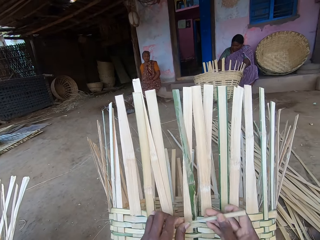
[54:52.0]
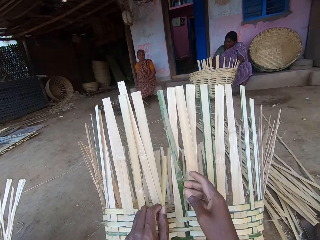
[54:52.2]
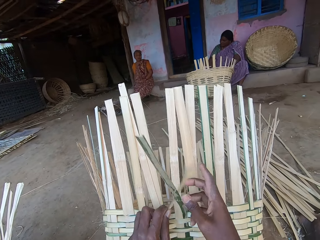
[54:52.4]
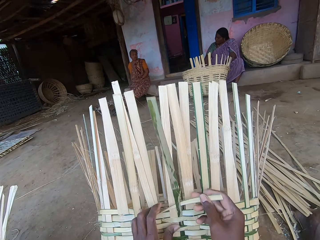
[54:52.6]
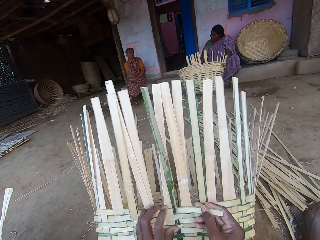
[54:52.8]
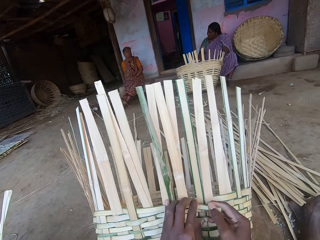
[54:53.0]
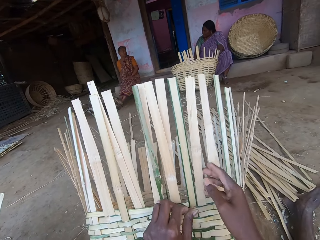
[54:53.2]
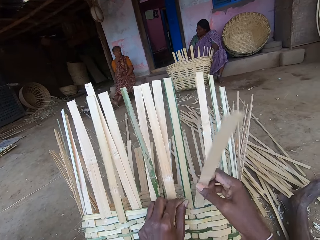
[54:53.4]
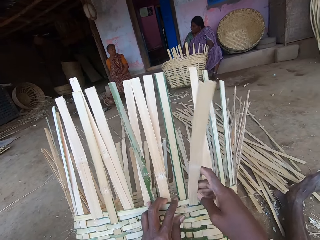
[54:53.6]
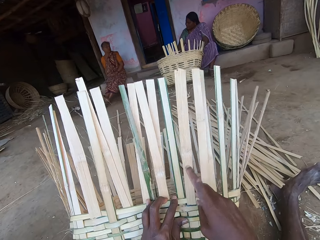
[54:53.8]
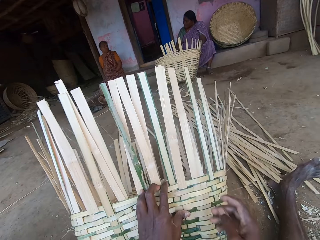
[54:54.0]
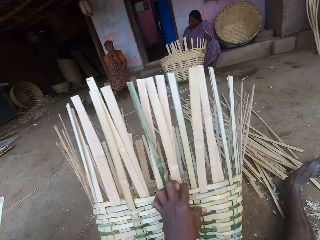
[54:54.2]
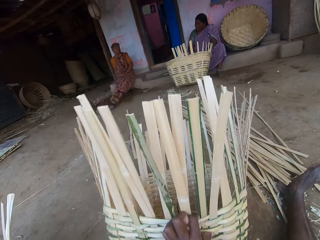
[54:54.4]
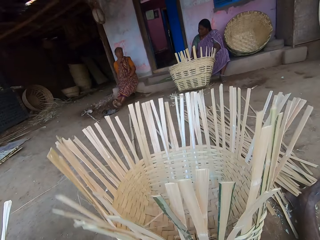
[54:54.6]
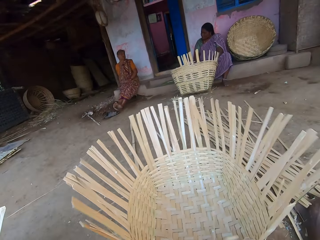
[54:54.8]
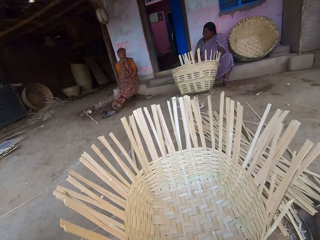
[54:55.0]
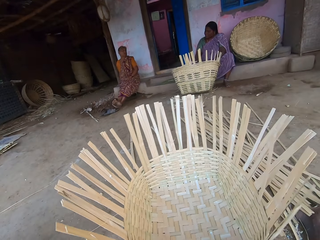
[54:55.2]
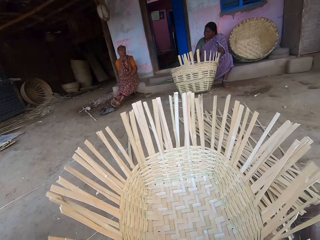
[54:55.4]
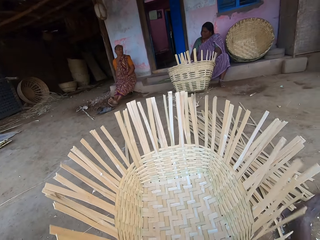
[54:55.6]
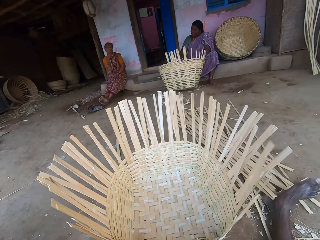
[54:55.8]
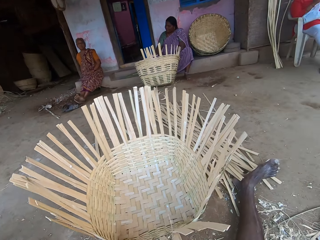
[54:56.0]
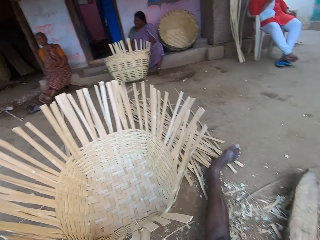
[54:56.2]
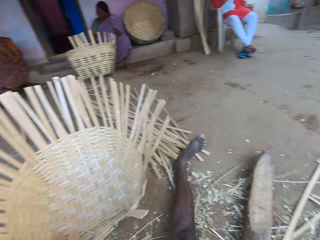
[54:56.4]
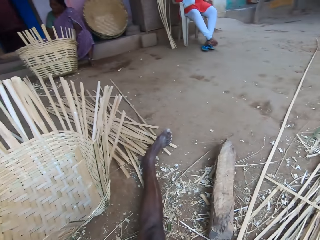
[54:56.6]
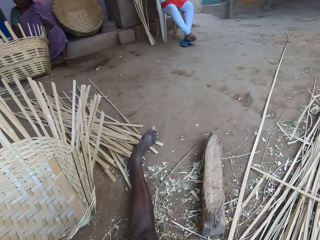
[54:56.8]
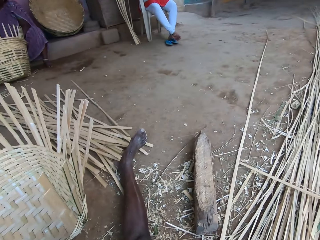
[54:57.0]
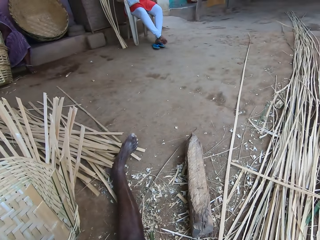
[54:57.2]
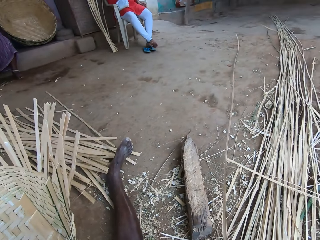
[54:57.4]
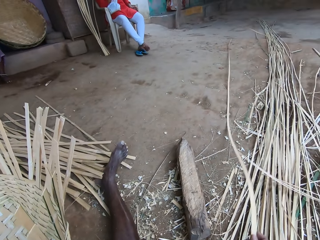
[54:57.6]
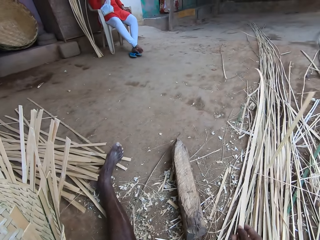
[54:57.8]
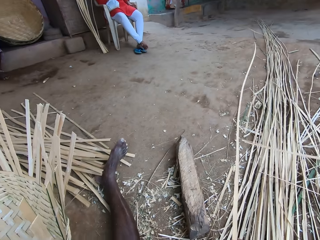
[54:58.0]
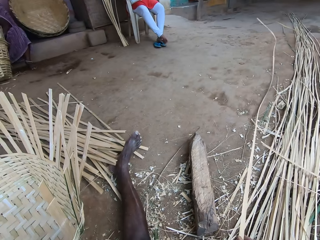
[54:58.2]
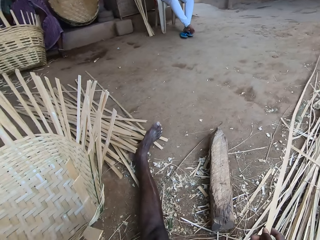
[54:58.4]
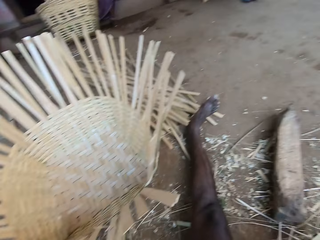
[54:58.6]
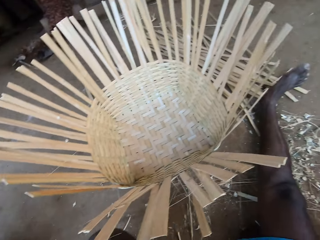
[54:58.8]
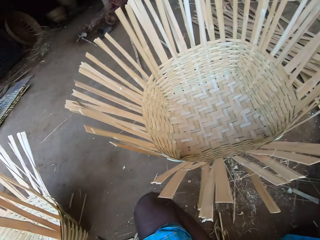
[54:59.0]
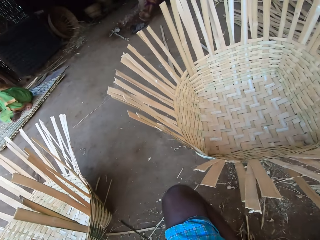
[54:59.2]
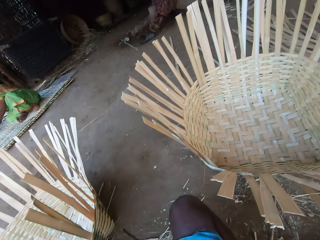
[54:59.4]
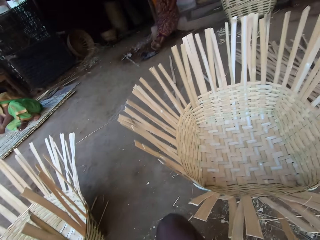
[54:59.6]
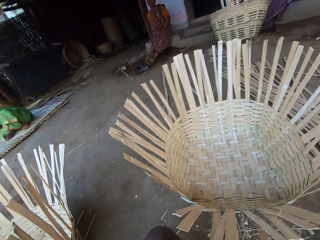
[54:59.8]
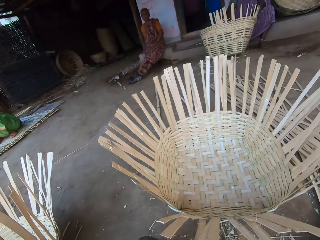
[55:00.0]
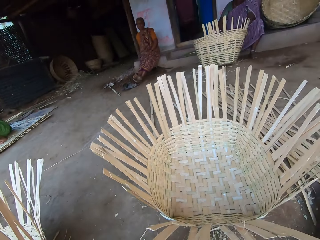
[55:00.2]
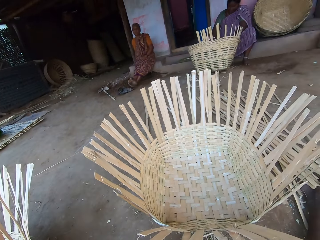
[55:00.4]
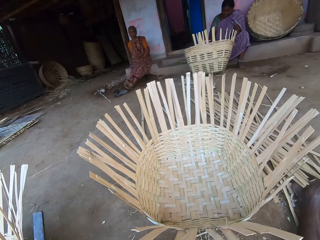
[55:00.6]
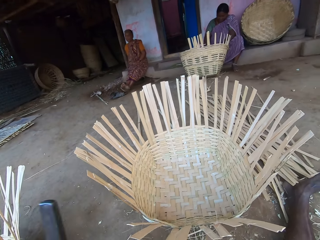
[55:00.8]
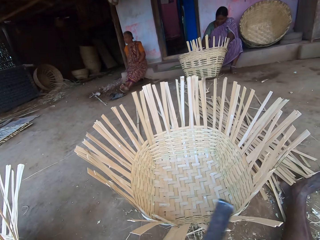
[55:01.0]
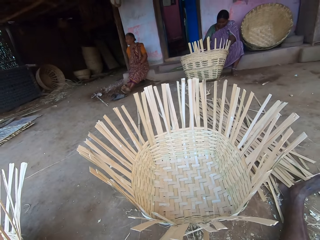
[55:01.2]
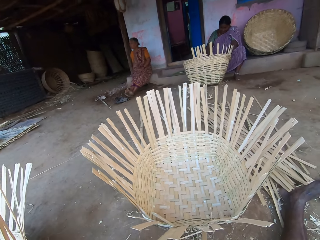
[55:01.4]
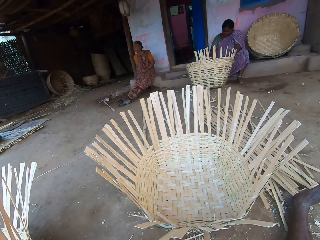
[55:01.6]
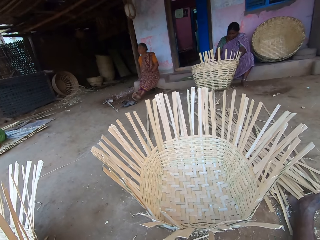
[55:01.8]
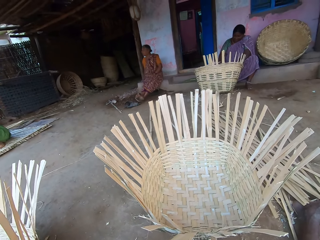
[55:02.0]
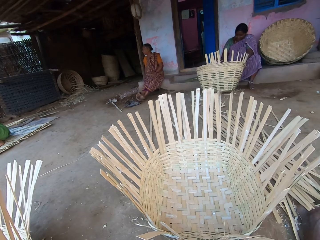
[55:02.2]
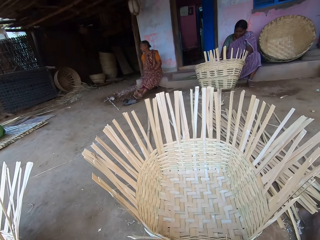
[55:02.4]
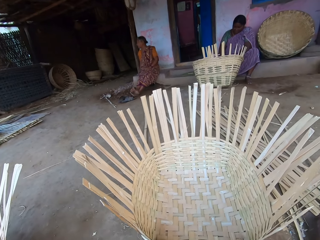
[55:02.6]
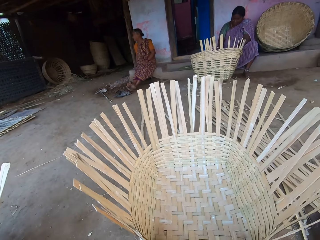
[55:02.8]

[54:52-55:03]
The camera wearer places the basket on the ground with his left hand. He turns the basket. He picks a bamboo strip from the ground with his right hand. He looks around. He holds a handle of a knife with his left hand.

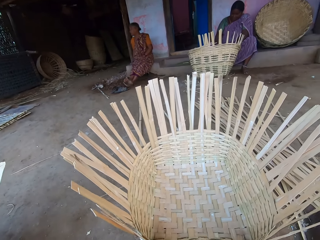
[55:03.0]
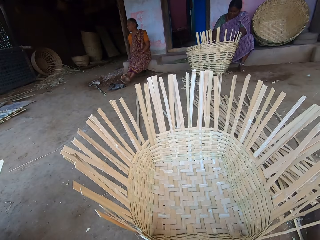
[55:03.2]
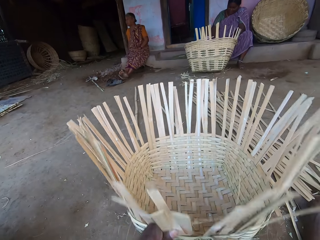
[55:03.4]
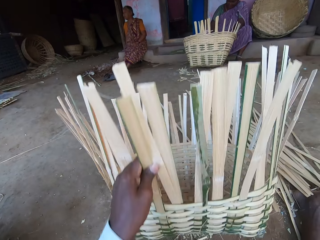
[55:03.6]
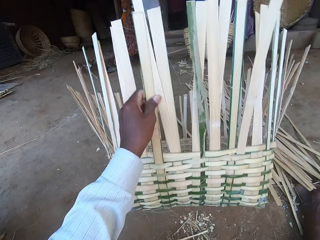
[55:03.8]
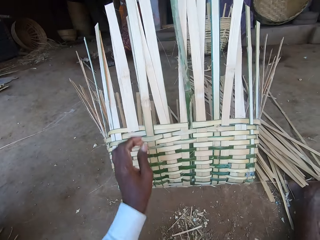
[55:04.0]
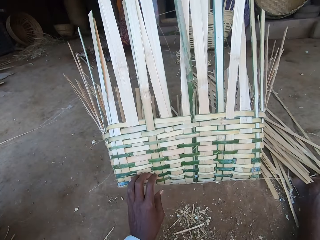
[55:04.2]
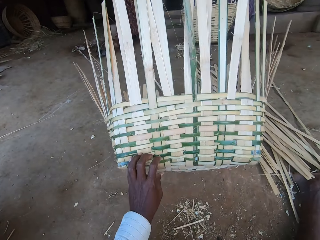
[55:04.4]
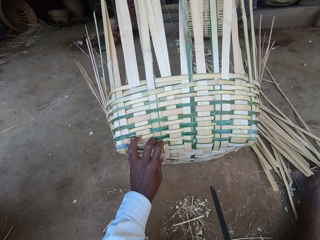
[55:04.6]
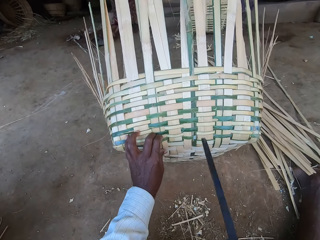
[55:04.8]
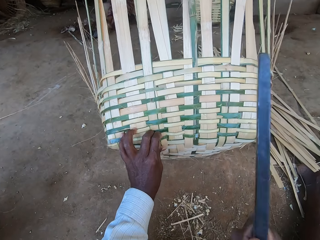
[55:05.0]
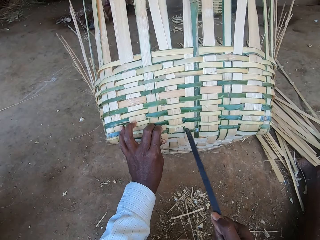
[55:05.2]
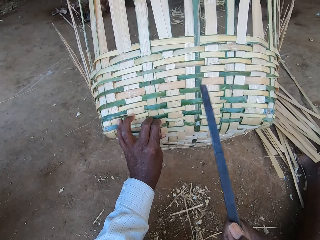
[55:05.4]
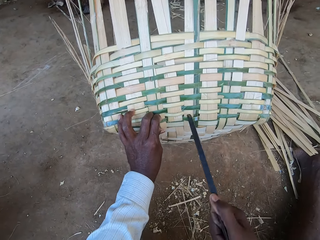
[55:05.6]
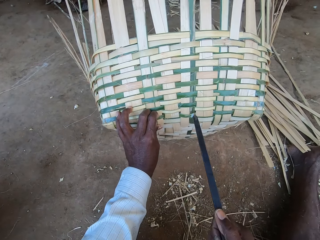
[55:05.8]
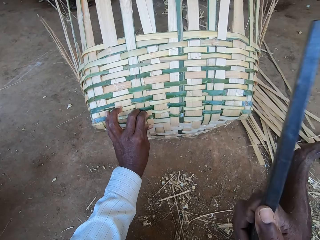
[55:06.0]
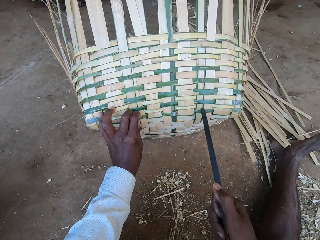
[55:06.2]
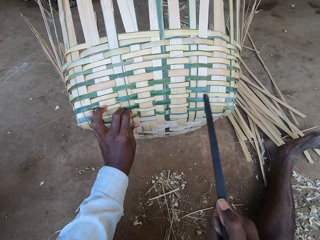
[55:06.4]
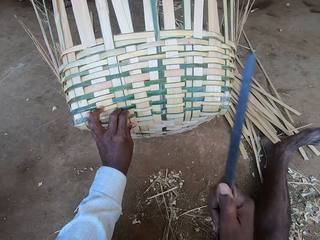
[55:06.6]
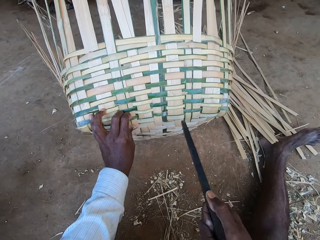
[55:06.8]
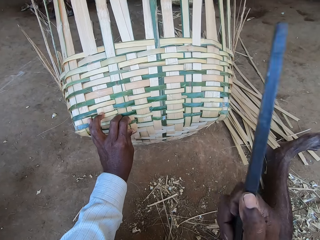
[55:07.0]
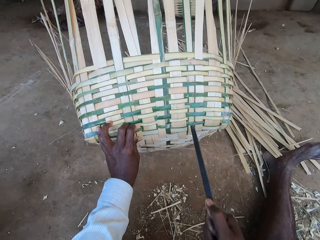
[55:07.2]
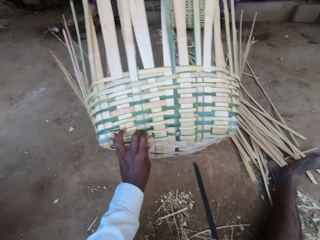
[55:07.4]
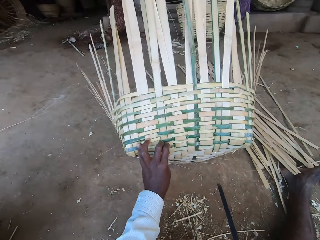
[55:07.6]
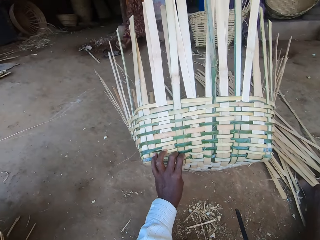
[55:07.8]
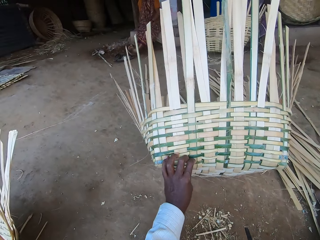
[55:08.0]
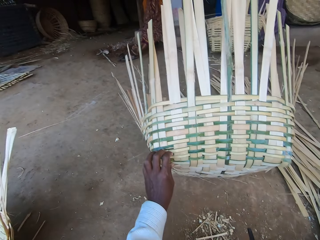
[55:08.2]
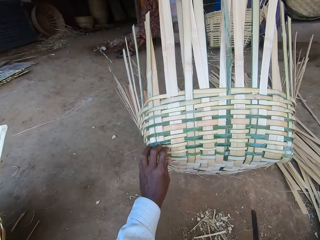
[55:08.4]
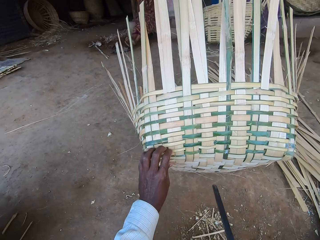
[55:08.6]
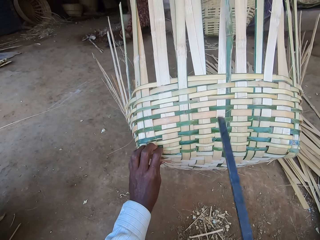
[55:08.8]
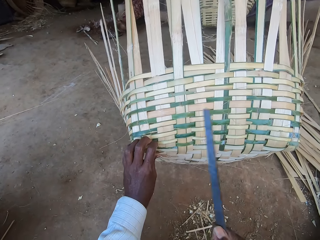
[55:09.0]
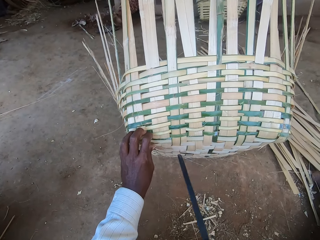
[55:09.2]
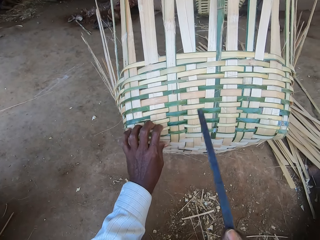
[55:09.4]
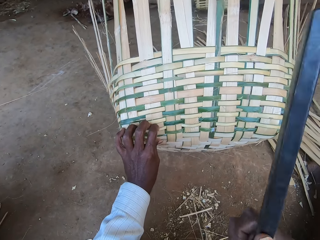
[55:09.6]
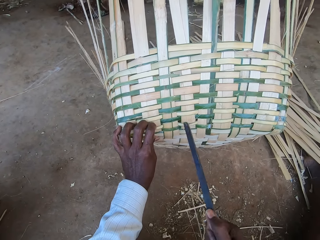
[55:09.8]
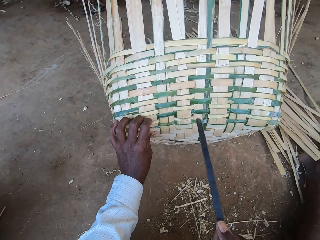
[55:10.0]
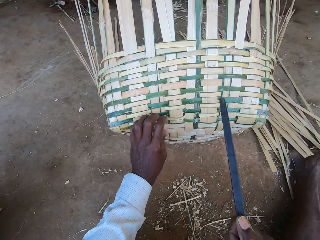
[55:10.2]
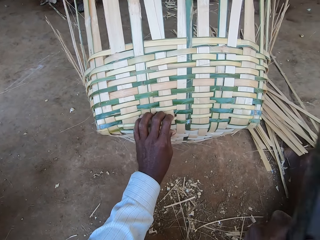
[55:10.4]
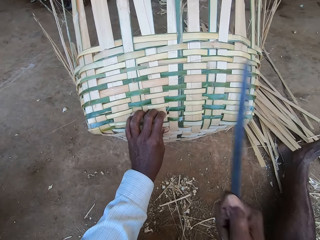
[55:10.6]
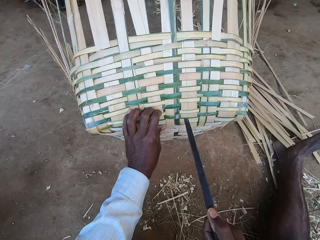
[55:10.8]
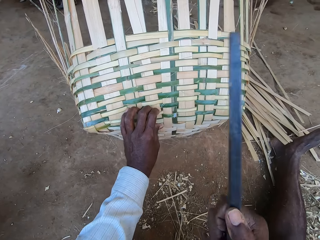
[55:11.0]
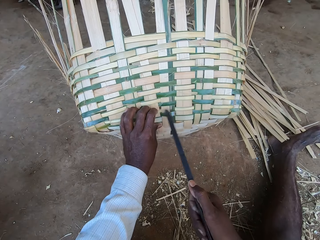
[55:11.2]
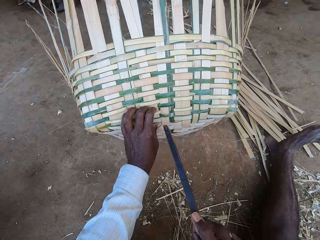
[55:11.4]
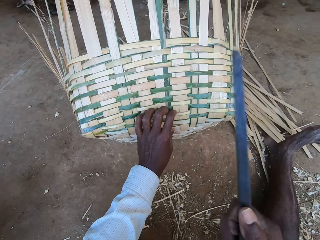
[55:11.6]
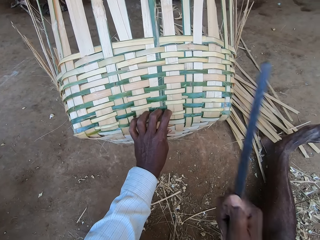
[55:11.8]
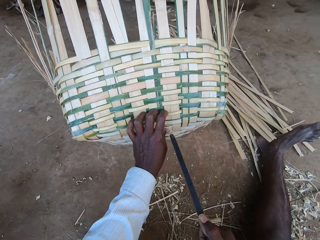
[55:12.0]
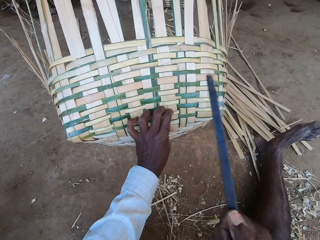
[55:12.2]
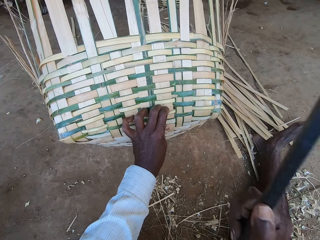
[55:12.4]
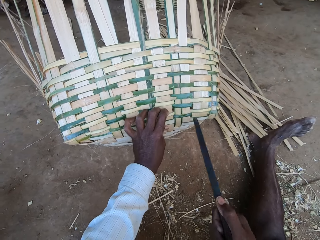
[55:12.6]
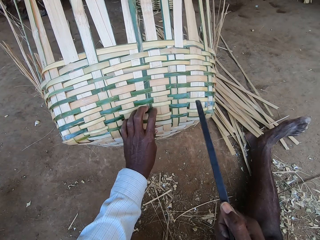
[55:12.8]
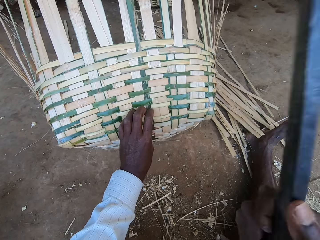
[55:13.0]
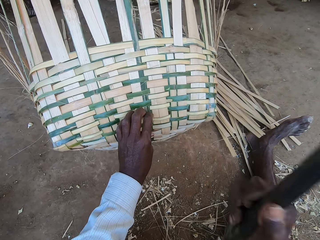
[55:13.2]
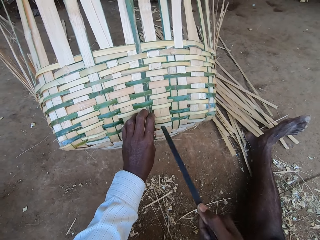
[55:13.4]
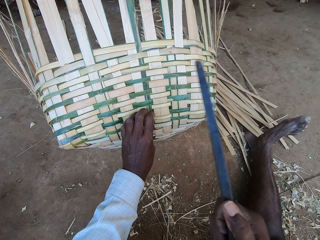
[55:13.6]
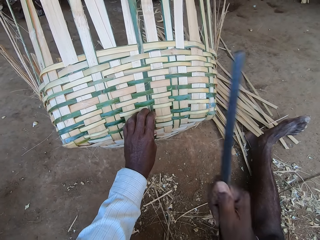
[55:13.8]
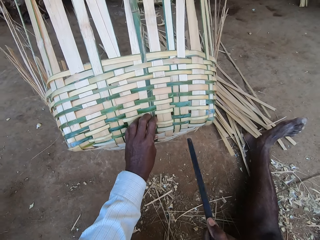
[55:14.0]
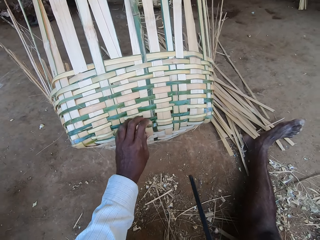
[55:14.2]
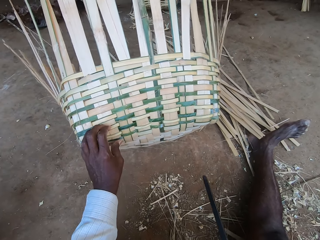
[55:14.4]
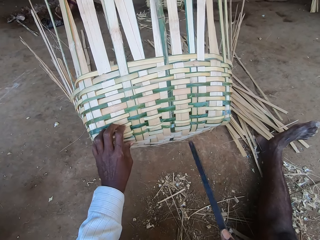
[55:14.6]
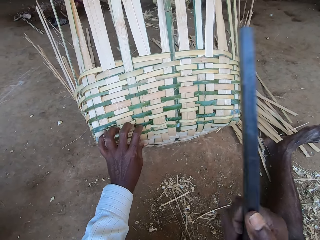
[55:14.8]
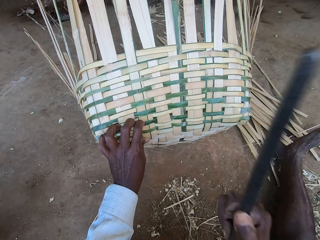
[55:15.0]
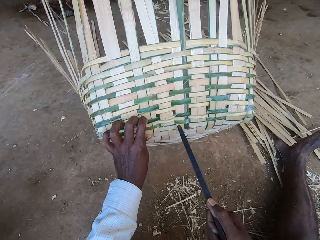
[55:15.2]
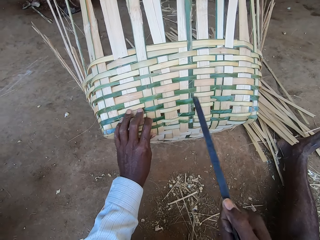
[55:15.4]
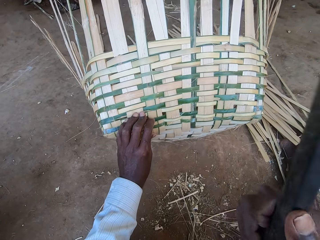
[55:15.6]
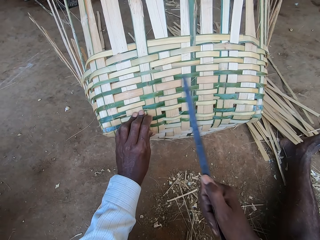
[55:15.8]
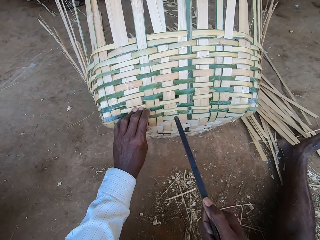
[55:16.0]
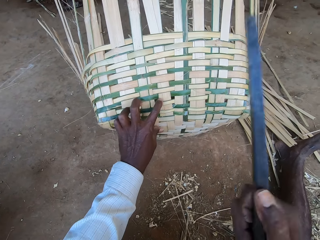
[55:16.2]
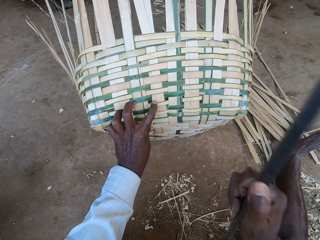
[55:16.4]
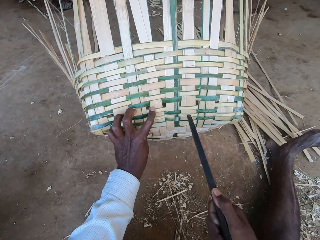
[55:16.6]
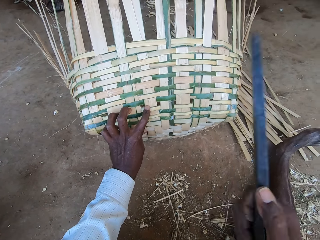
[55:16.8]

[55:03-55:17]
The camera wearer lifts the basket from the ground with his left hand. He holds the basket. He hits the basket with the handle of the knife in his right hand. He hits the basket fiber.
